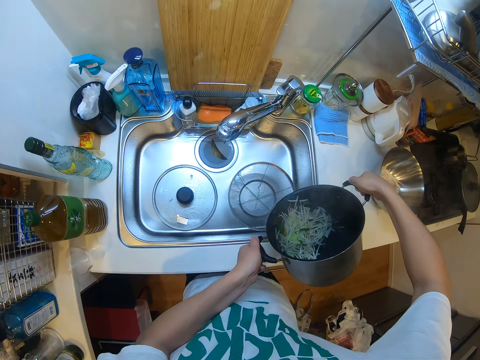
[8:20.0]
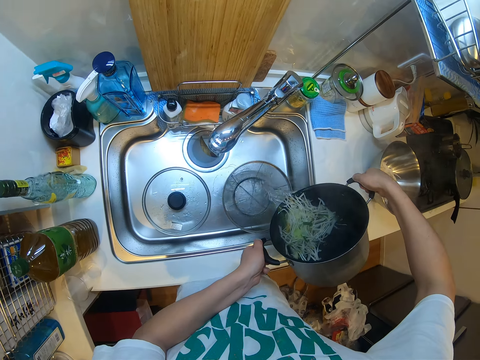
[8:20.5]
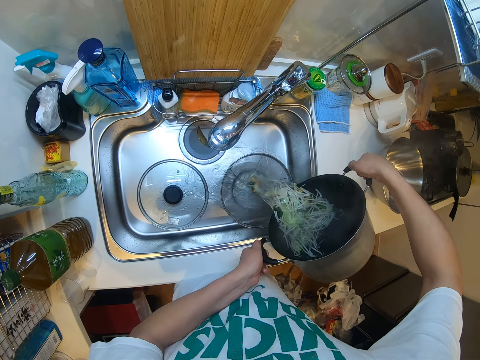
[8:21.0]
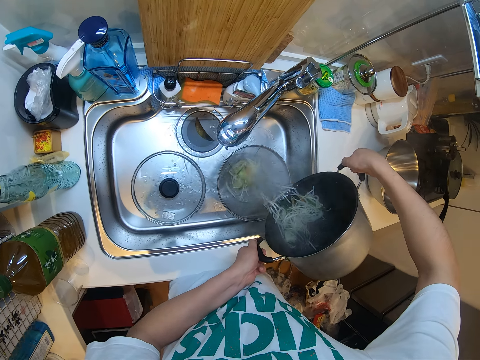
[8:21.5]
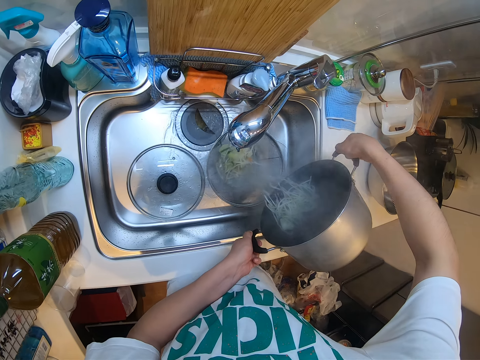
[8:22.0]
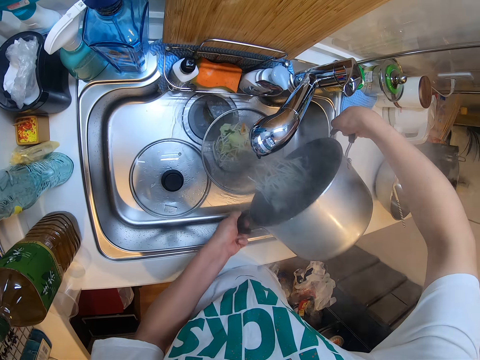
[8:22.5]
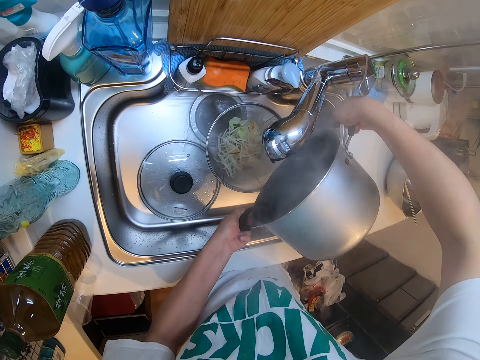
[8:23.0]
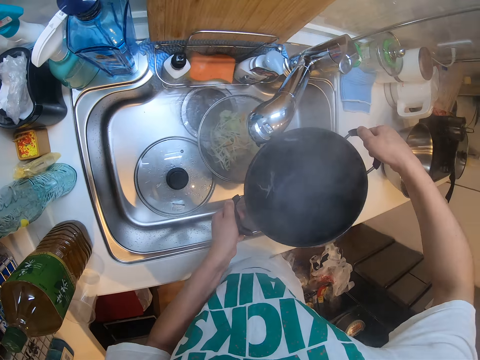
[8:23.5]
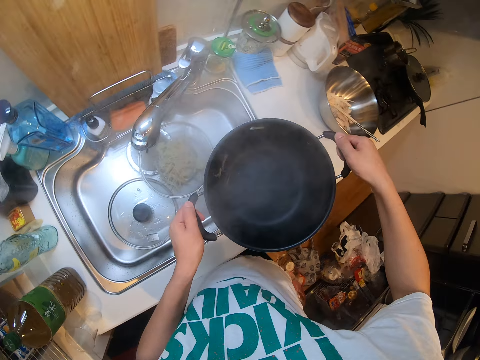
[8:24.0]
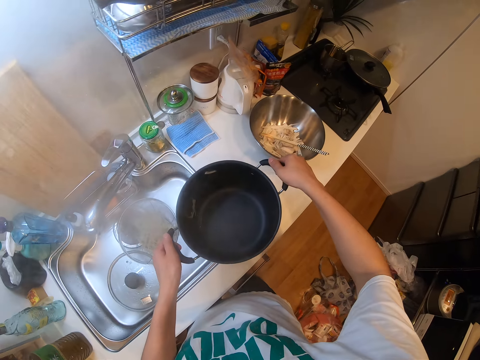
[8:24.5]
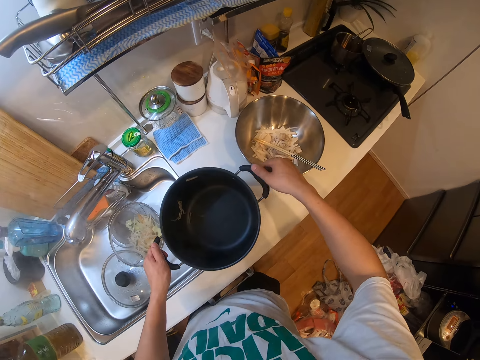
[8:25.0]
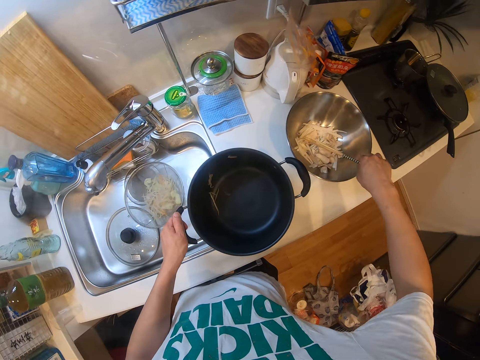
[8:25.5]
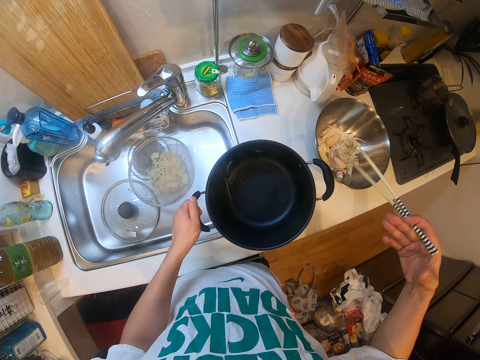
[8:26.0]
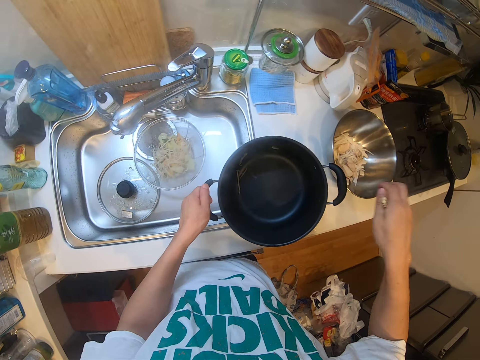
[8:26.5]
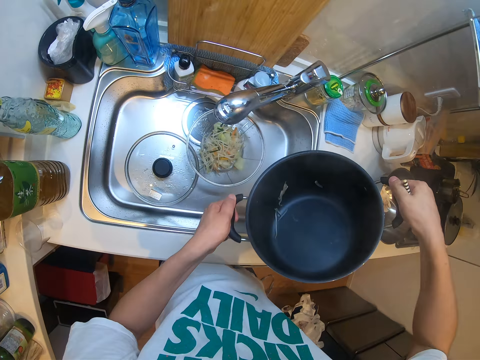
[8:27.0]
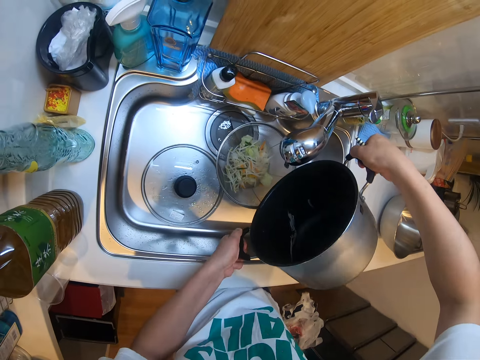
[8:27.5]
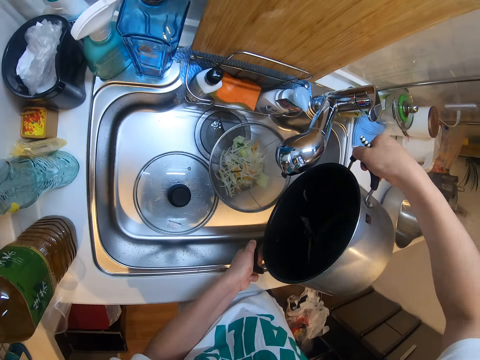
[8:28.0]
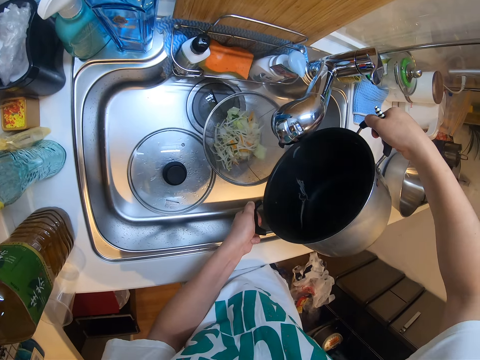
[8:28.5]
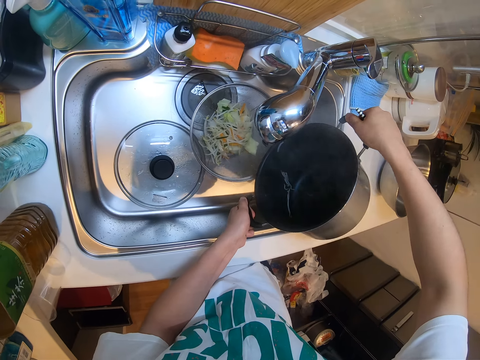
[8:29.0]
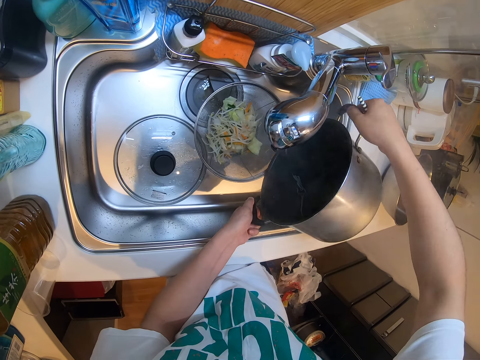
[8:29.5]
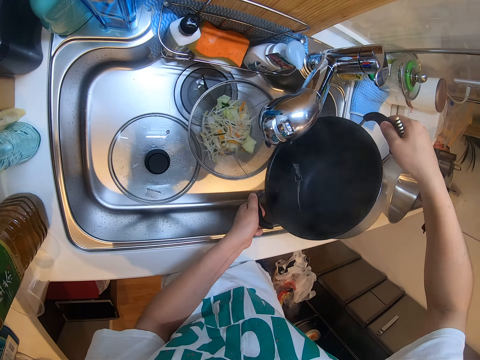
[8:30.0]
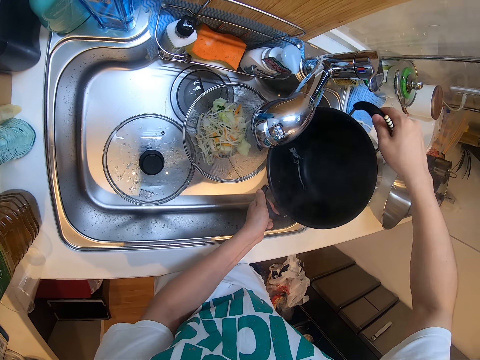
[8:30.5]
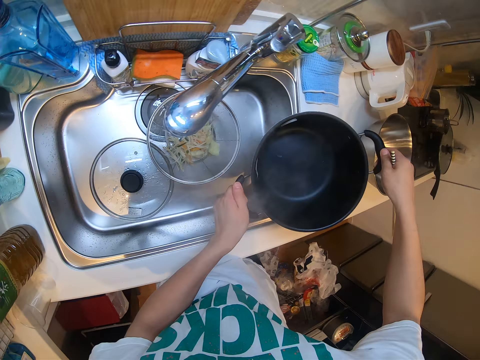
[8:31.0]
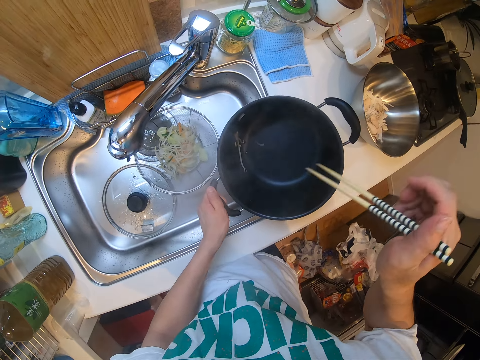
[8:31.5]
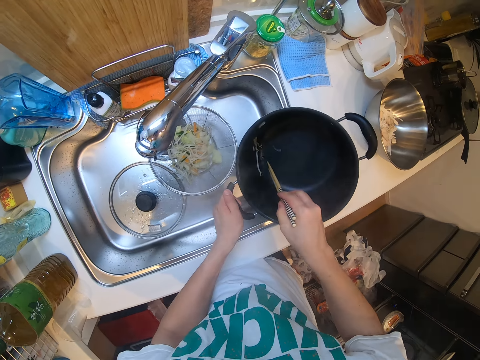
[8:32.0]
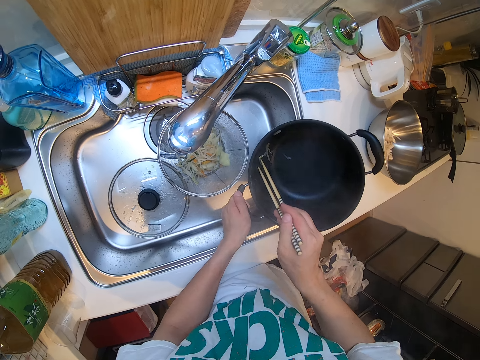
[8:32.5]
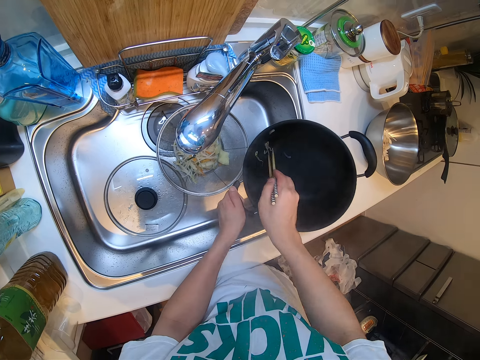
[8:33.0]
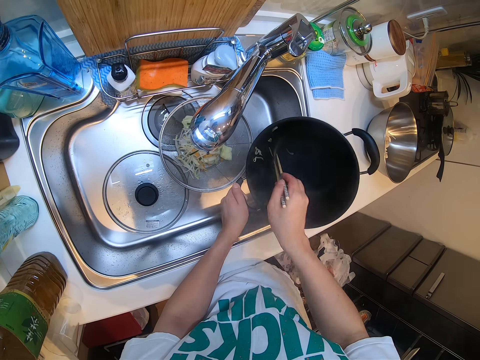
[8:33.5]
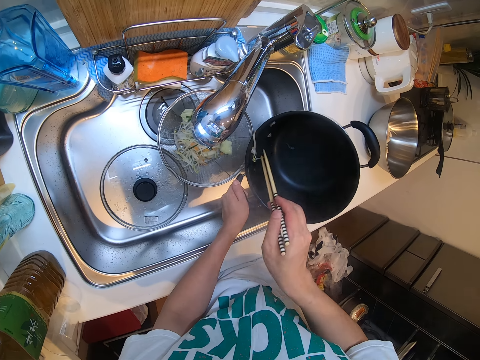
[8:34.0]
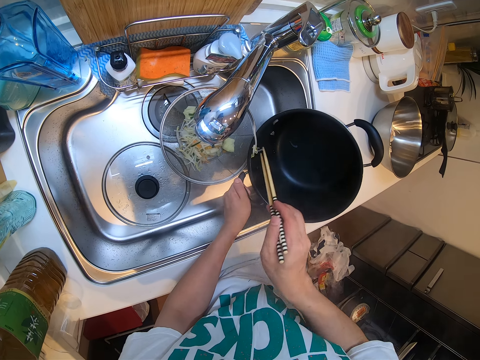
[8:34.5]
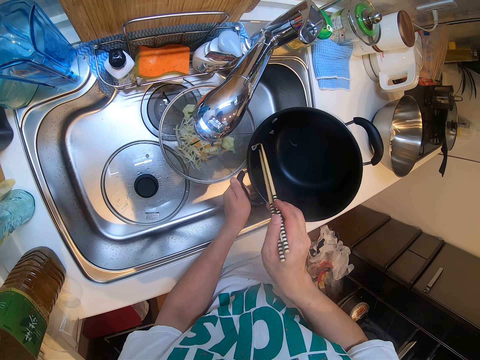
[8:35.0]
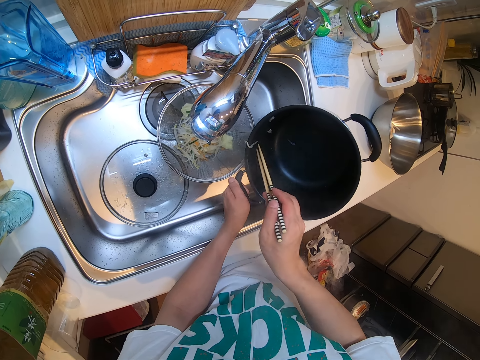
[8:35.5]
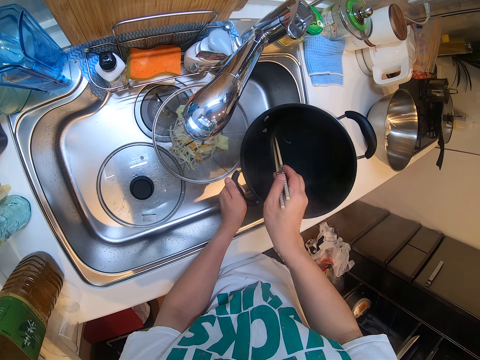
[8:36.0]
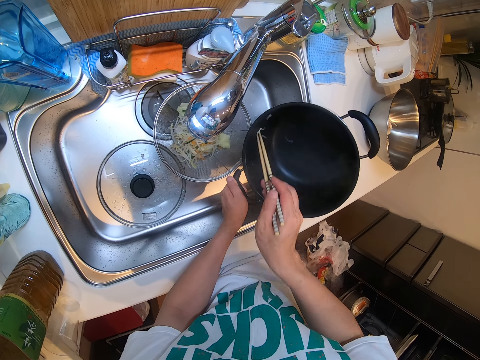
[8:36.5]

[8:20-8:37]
The camera wearer pours spaghetti from the pot into a sieve bowl in the sink. He places the pot on the table with his hands. He picks the chopsticks from the container on the table with his right hand. He picks the pot from the table with his hands. He shakes the pot with his hands. He places the pot on the table with his hands. He removes spaghetti from the pot into the sieve bowl with the chopsticks in his right hand.

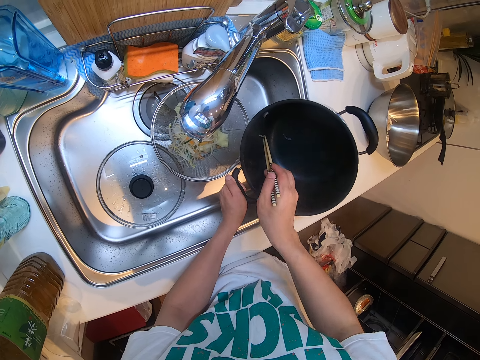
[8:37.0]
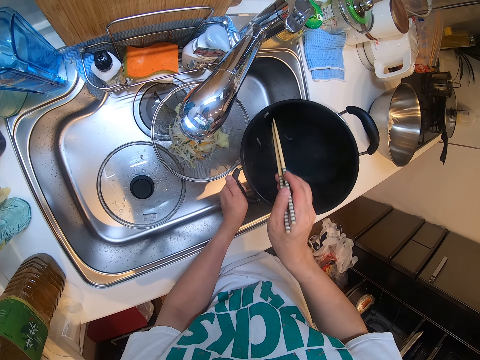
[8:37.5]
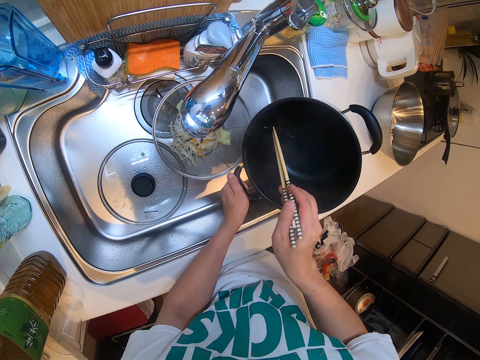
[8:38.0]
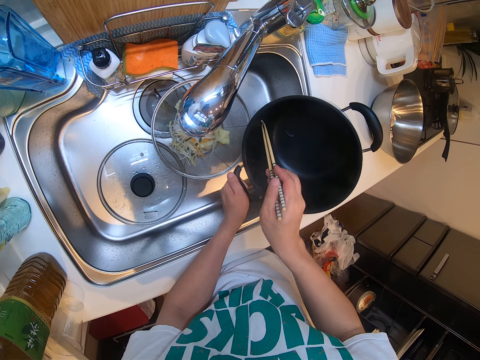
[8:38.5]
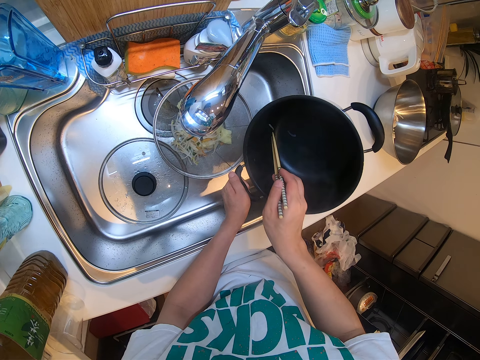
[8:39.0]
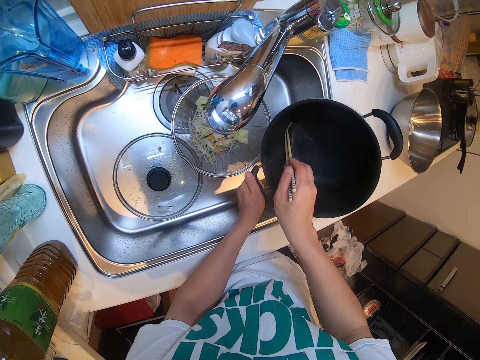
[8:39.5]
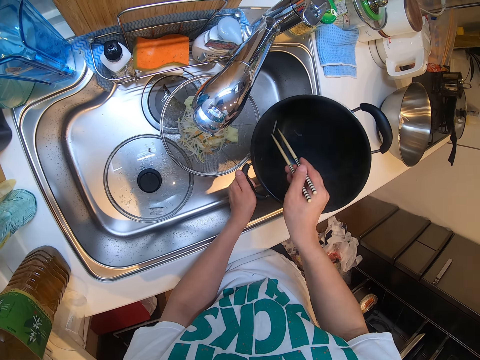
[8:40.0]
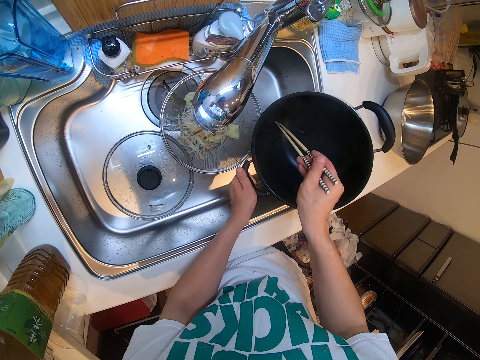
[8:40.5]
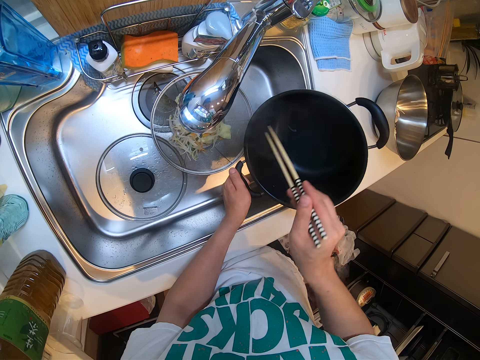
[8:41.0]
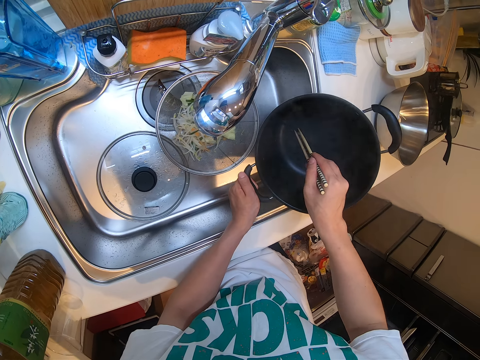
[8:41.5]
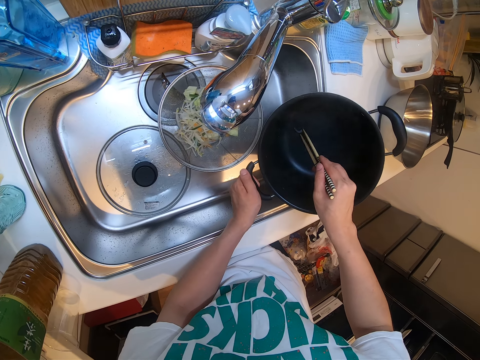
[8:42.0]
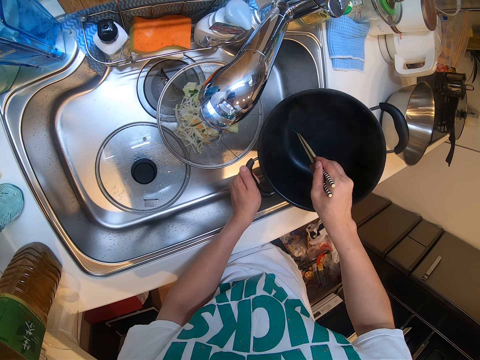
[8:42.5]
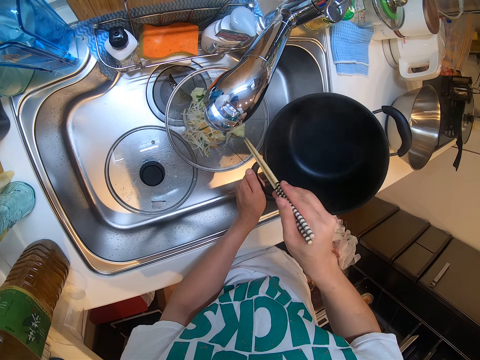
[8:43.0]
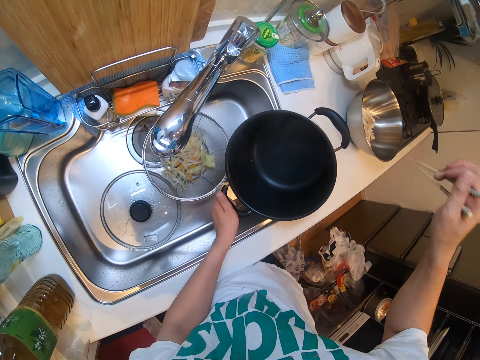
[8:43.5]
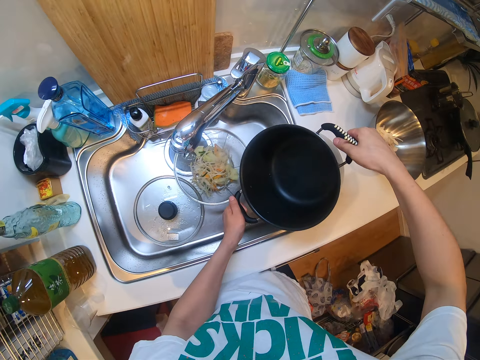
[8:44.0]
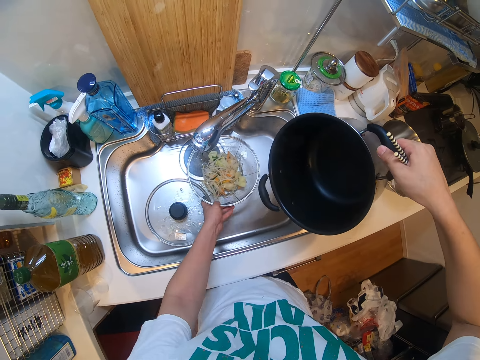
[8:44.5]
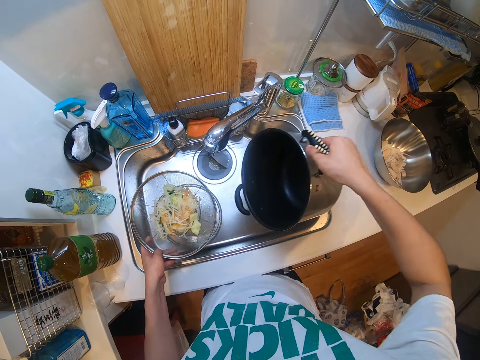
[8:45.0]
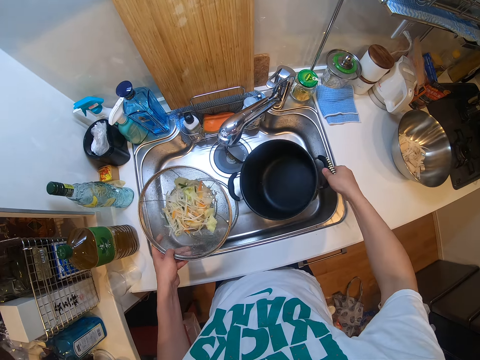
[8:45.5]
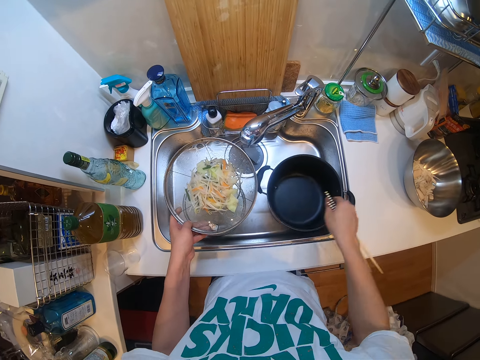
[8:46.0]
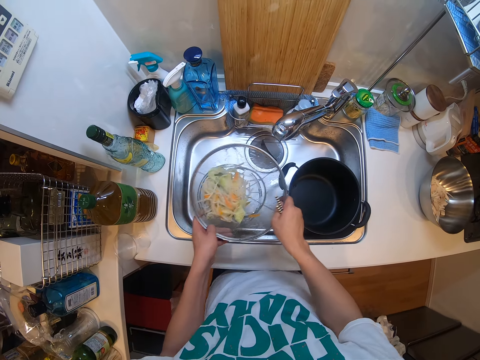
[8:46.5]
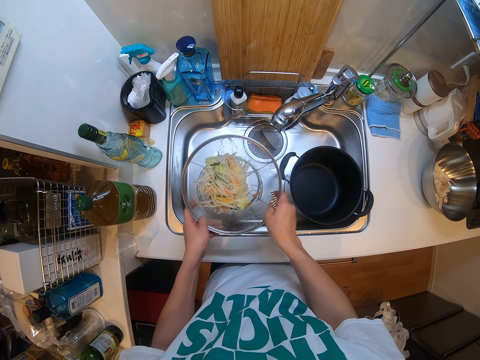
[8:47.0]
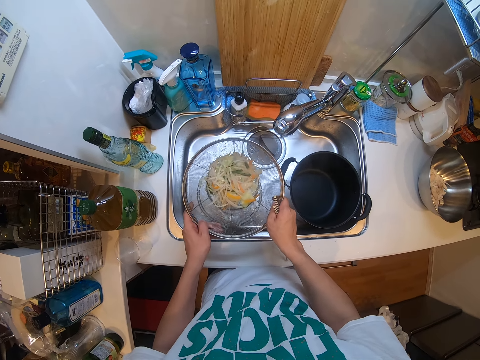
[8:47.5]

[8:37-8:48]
The camera wearer removes noodles with the sticks. He picks noodles with the sticks. He picks the pot from the table with his right hand. He picks the sieve bowl from the sink with his left hand. He places the pot in the sink with his right hand. He shakes the sieve bowl with his hands. He holds the sieve.
